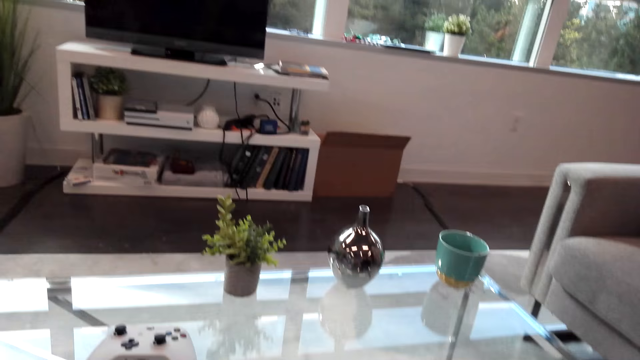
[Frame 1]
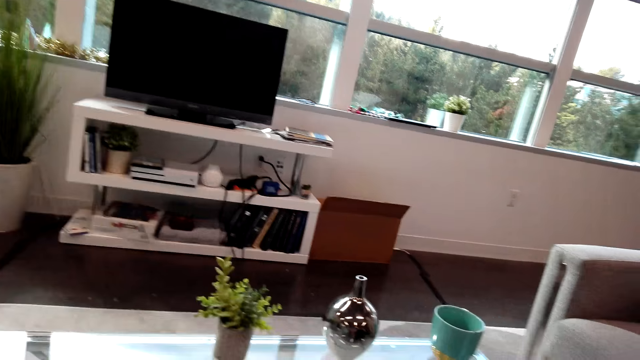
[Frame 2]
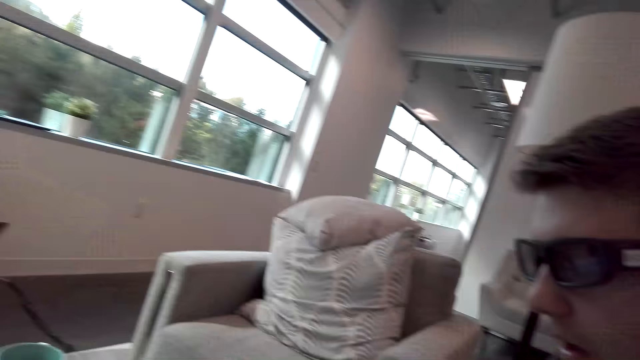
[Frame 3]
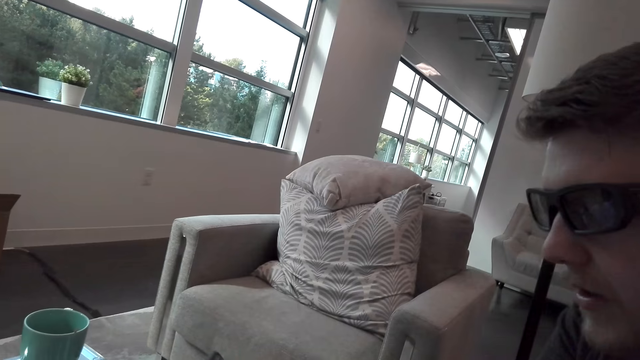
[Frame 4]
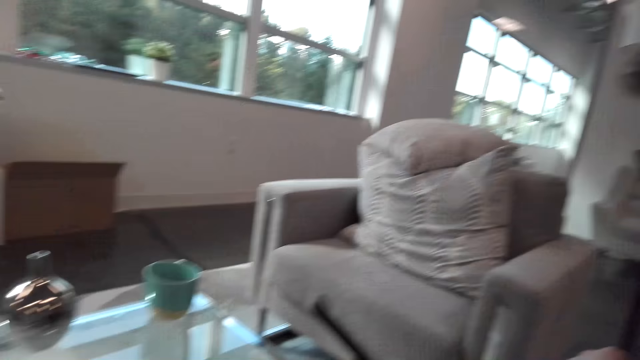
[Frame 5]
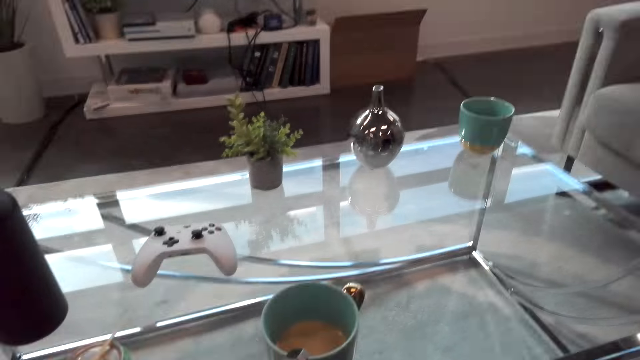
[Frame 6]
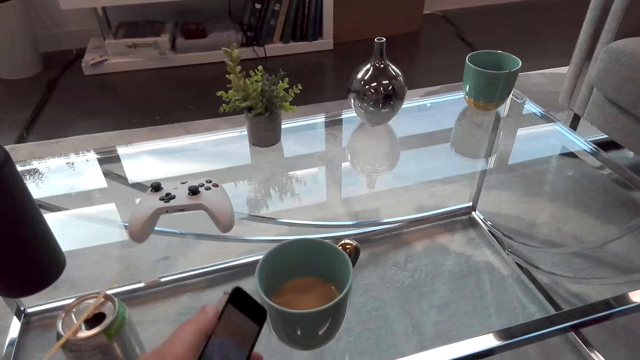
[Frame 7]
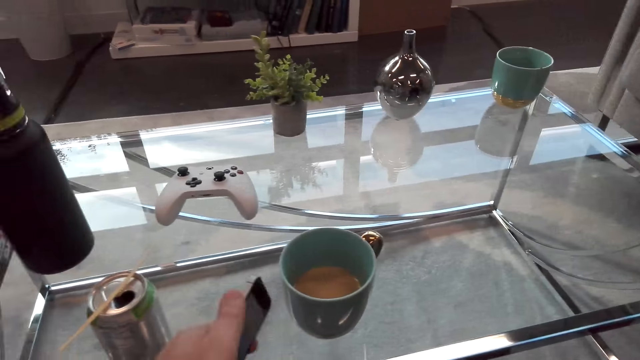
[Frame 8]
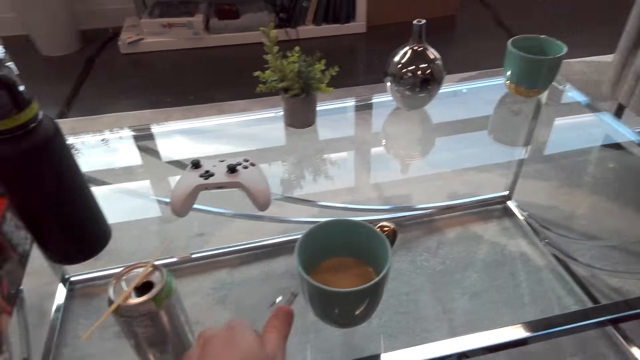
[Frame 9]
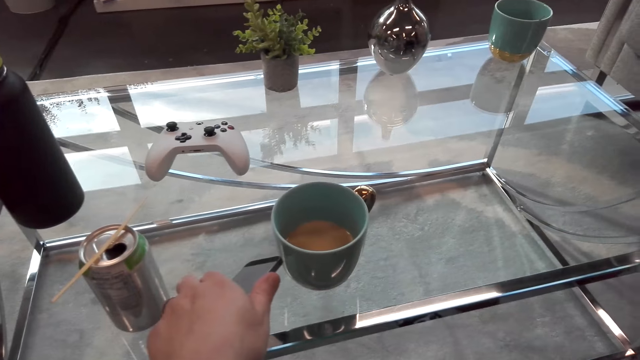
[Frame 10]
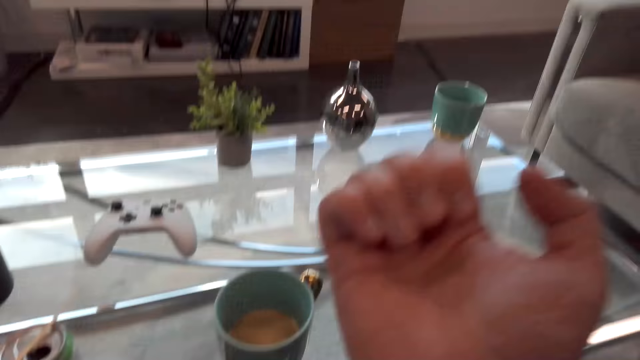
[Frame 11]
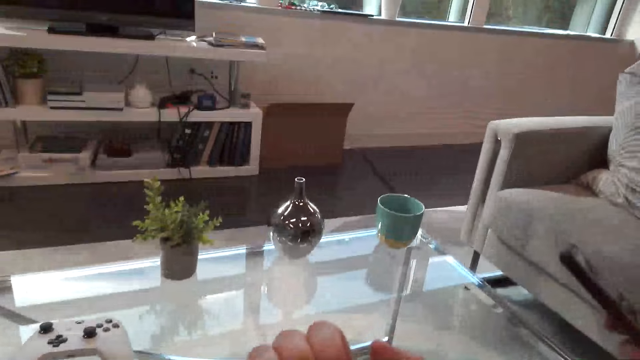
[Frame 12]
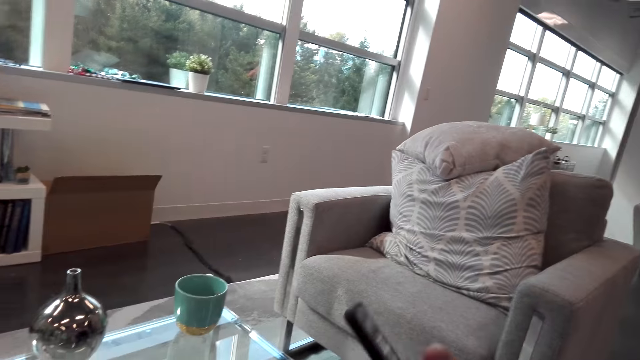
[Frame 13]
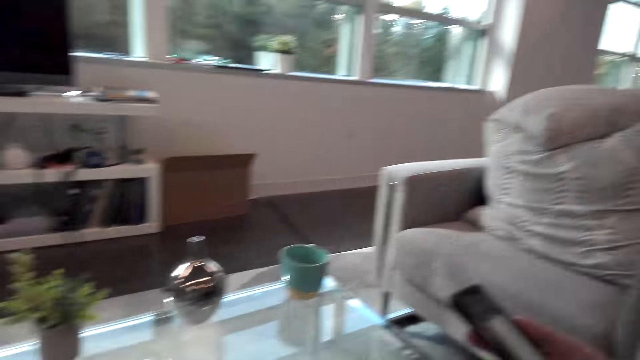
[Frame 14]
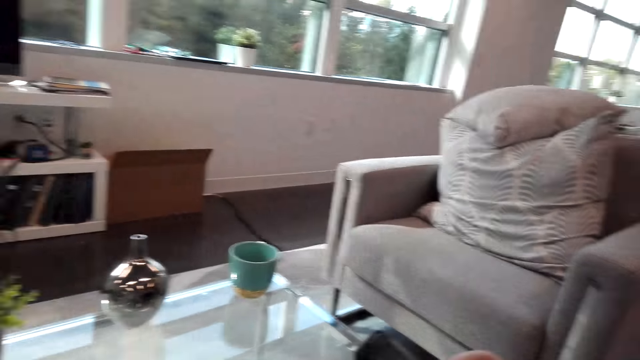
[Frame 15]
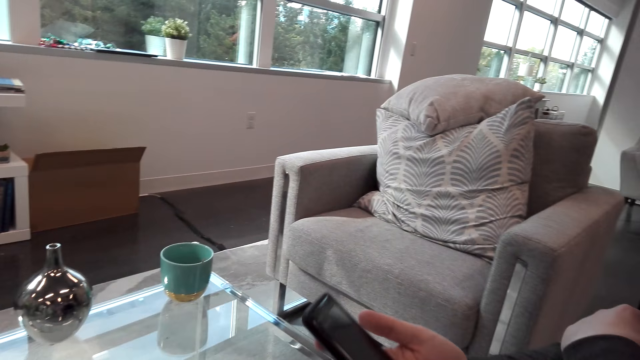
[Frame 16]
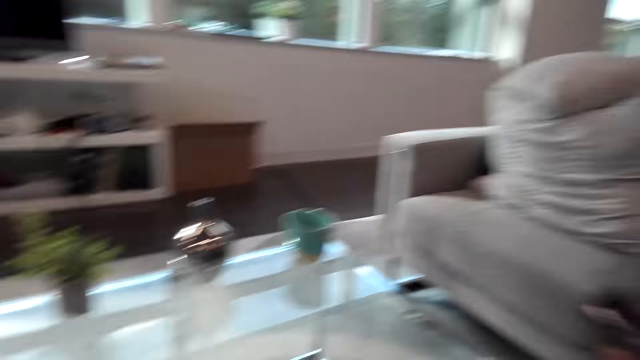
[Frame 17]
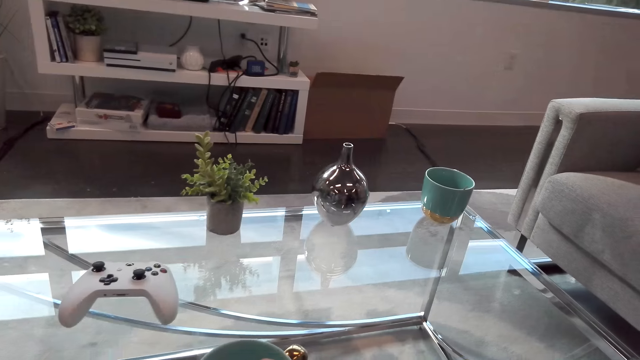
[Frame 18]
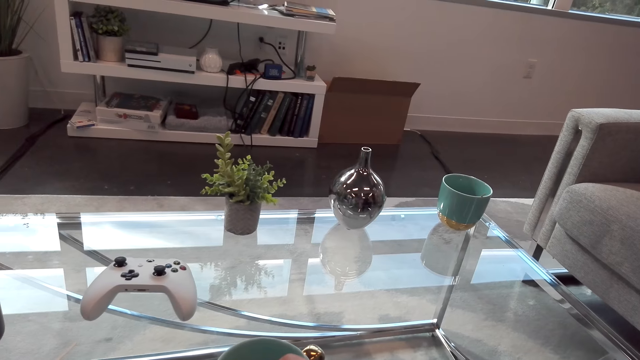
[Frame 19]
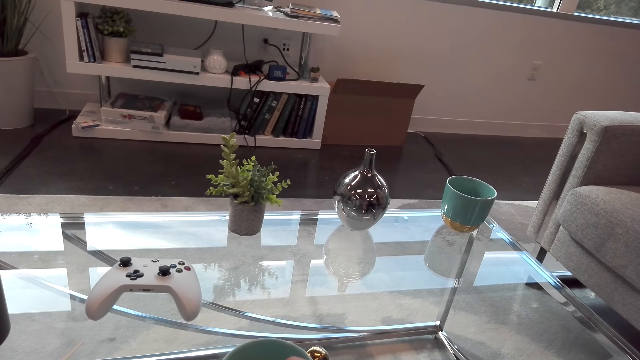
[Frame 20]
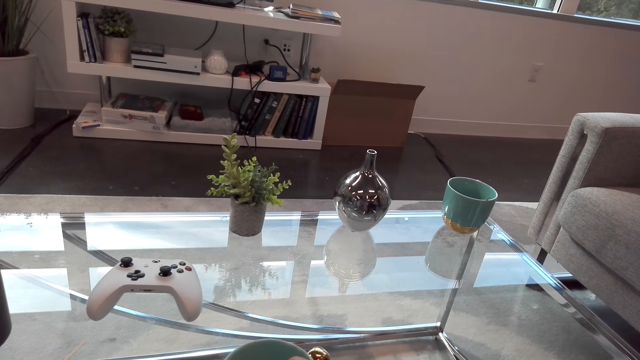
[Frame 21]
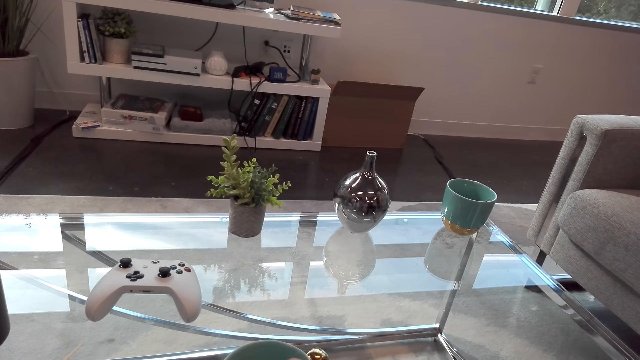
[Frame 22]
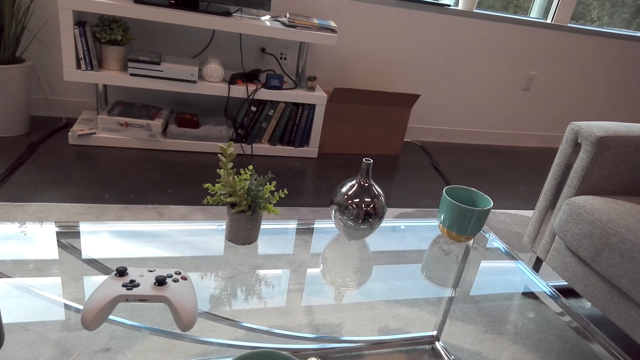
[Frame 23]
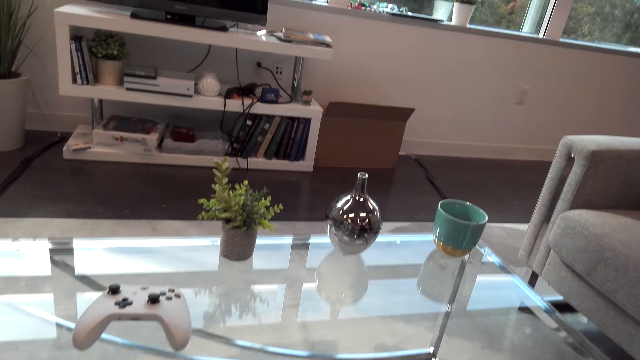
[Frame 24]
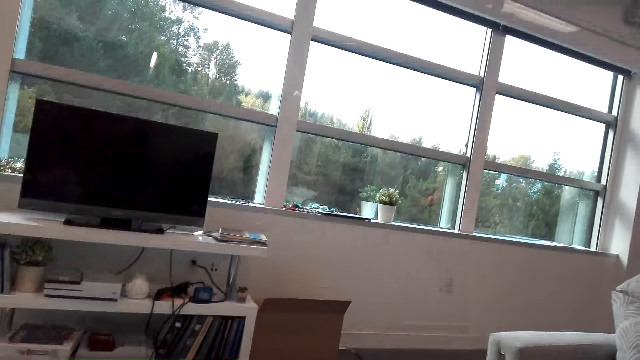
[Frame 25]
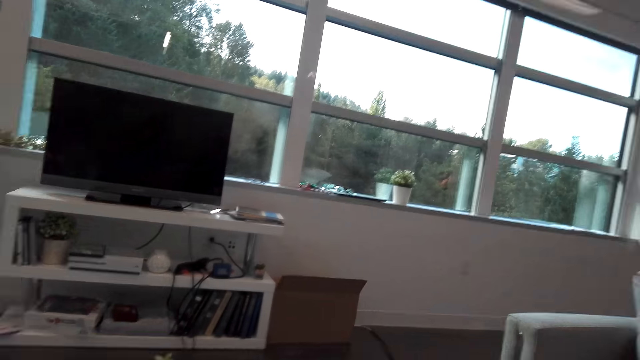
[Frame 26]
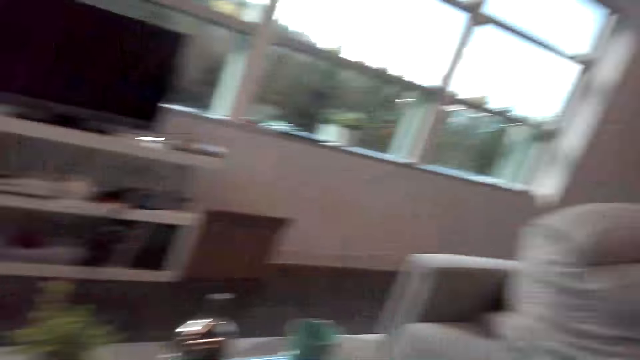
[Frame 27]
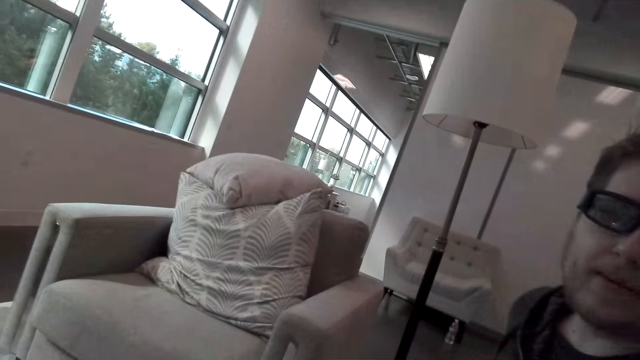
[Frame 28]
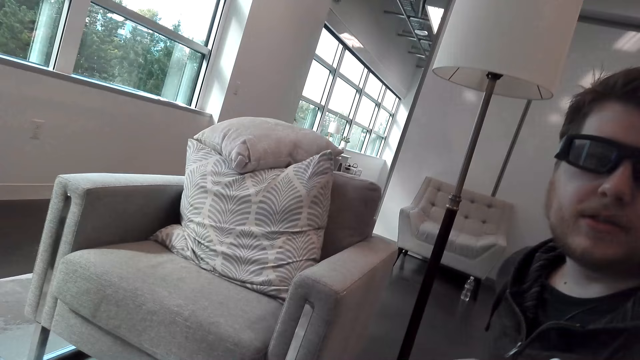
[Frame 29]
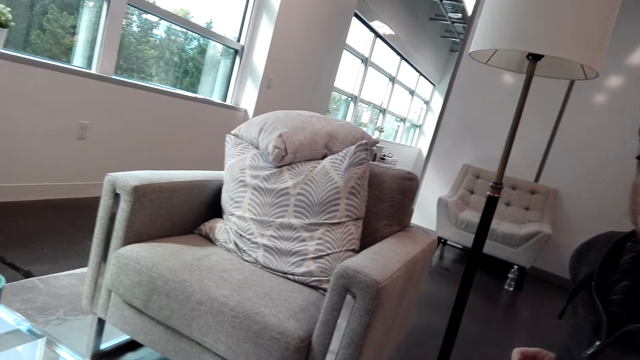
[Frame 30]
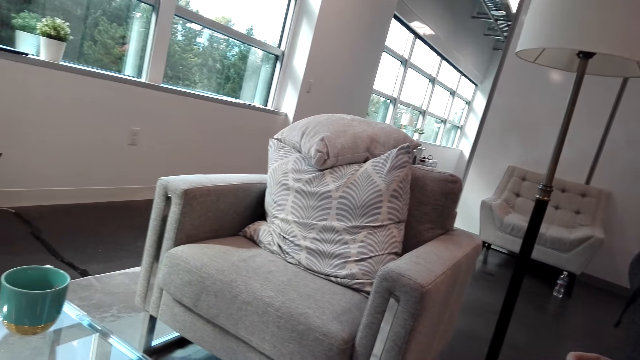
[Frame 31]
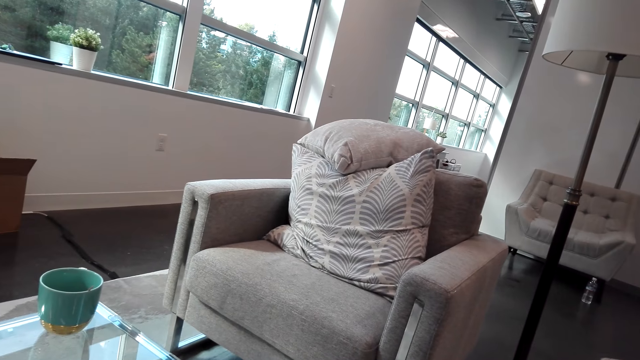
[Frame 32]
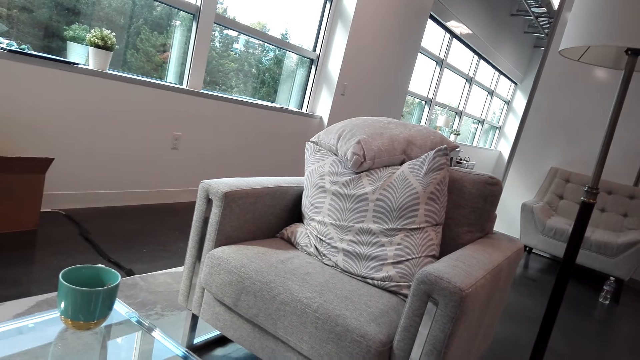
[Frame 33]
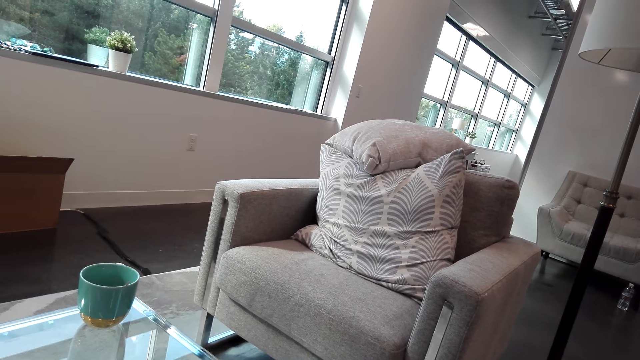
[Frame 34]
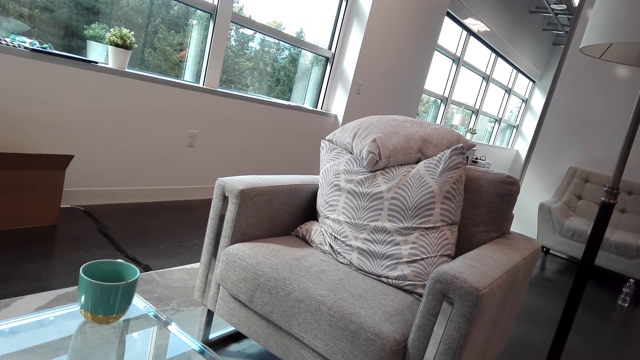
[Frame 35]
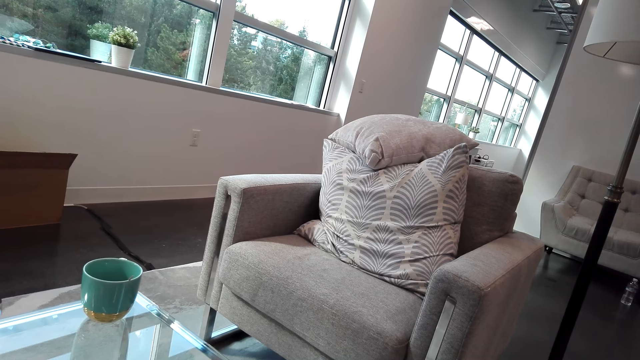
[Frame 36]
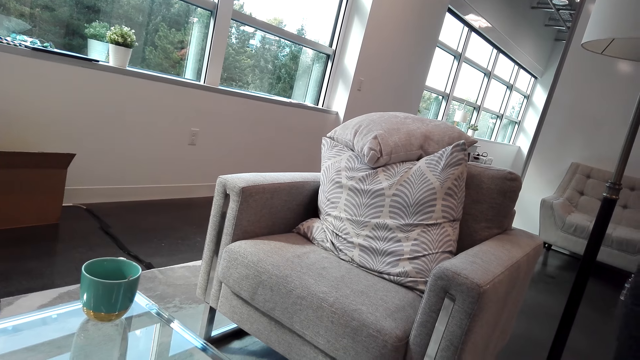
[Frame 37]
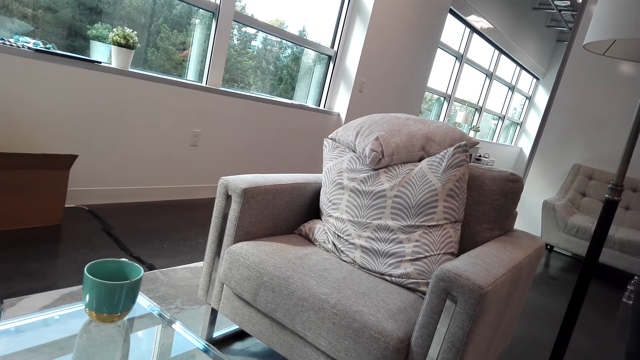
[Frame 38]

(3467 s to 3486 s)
The person moves the hand. The camera wearer looks at the phone. They turn the phone and put the phone on the table. They look at the nail. They interact with the person. The person scrolls the phone. The camera wearer looks round the room. The person looks at the camera wearer.
